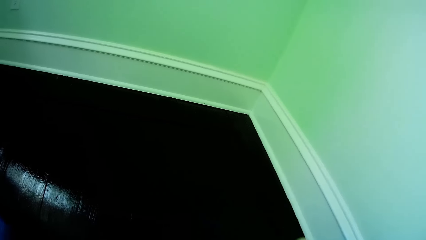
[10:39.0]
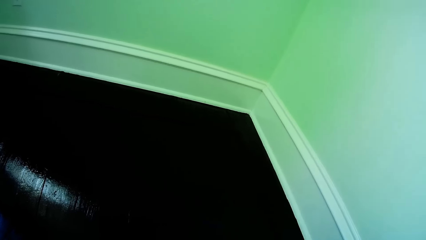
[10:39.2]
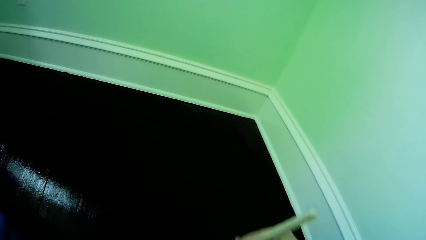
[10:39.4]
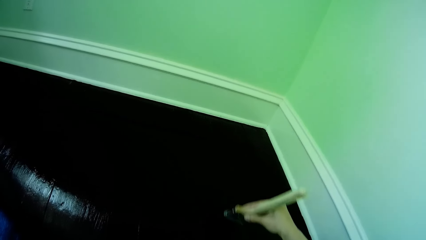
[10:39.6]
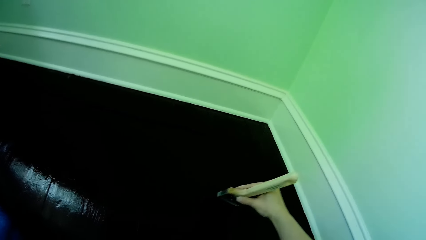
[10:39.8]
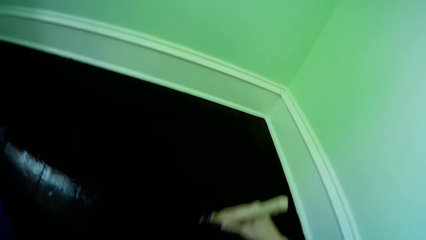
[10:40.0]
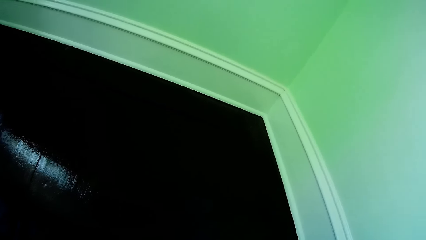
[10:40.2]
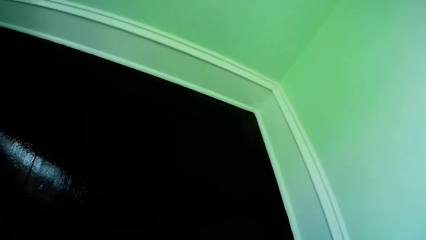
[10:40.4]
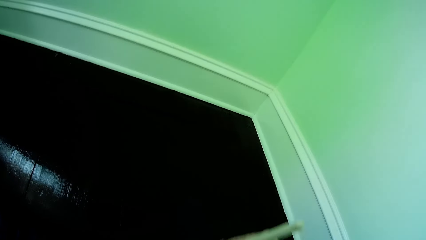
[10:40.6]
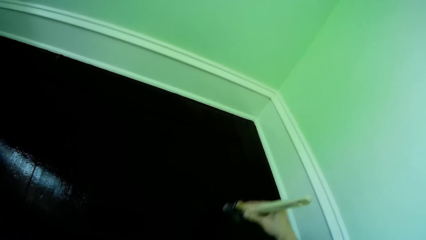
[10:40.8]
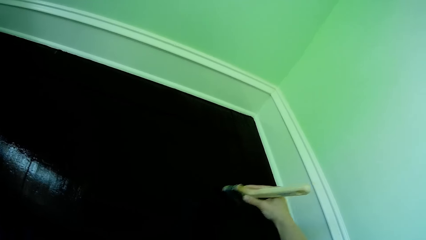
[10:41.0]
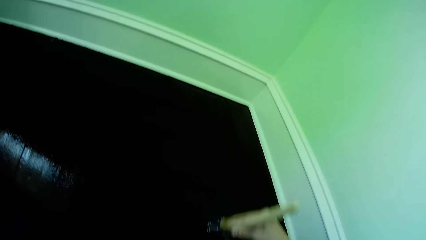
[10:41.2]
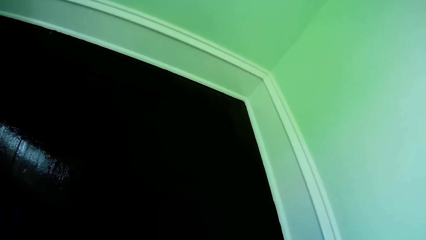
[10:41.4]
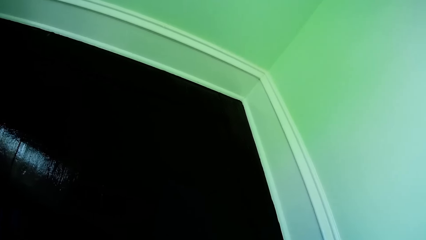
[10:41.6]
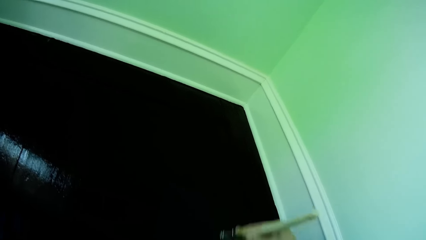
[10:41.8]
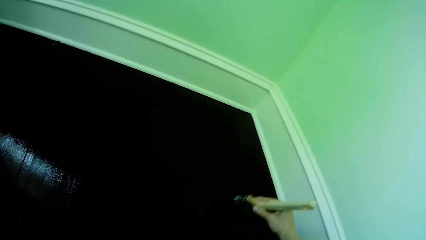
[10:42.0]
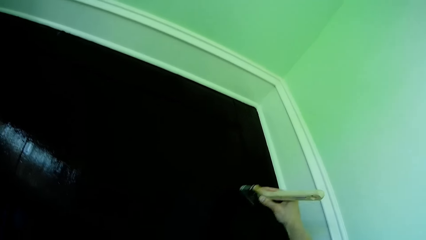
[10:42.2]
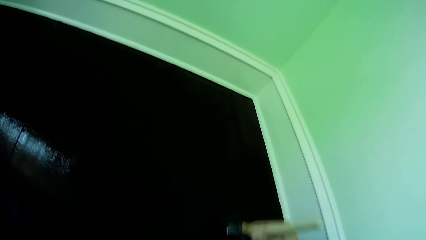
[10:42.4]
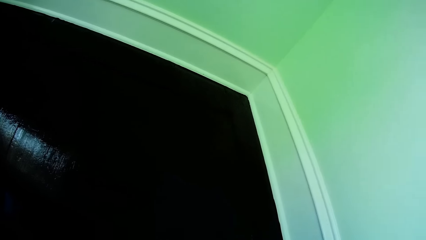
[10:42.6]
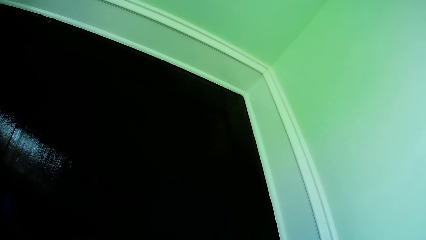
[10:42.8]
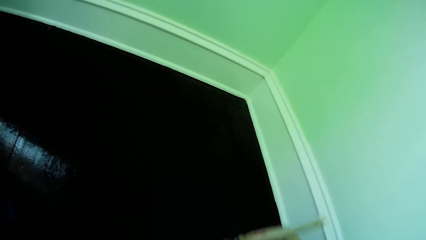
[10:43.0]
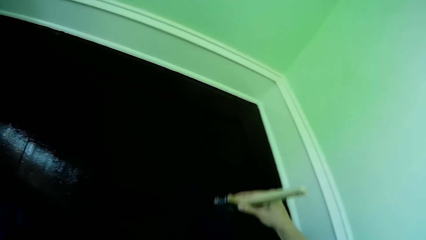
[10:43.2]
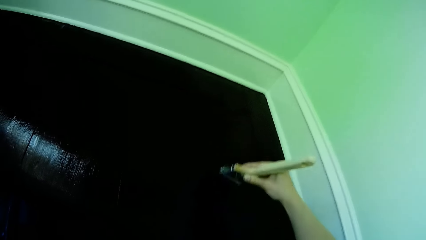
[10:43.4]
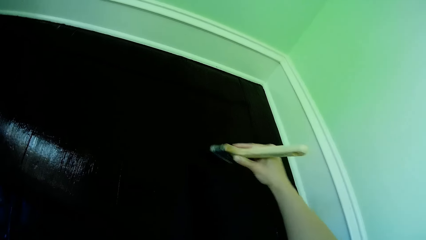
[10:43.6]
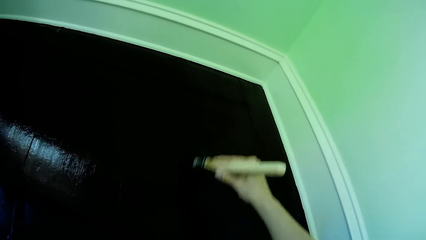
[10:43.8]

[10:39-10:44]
The camera wearer paints the floor with the paint brush on his right hand.

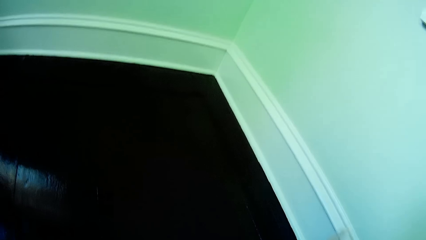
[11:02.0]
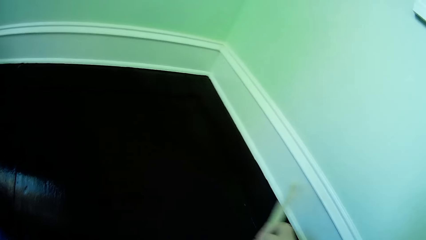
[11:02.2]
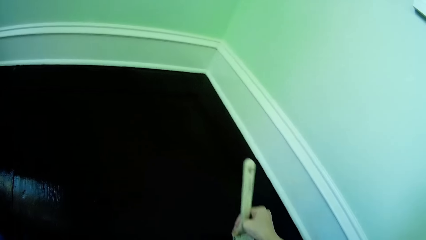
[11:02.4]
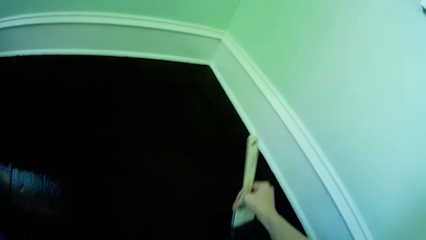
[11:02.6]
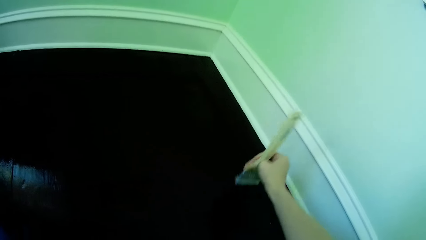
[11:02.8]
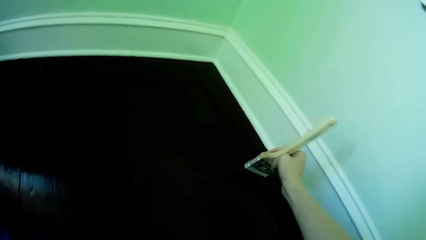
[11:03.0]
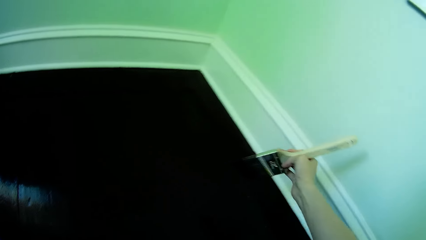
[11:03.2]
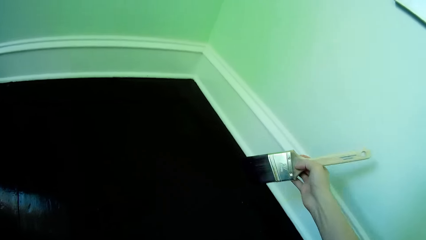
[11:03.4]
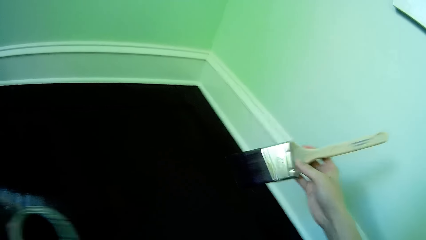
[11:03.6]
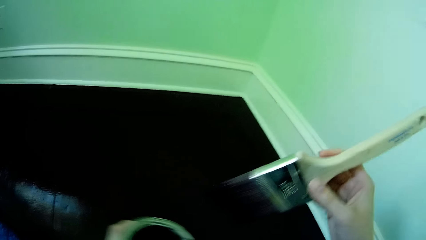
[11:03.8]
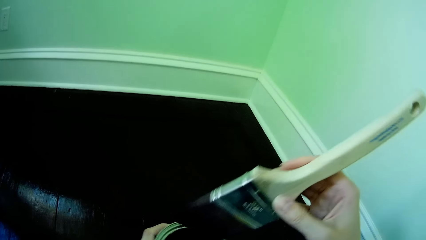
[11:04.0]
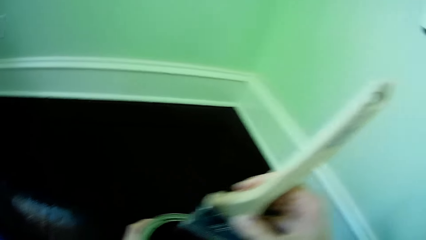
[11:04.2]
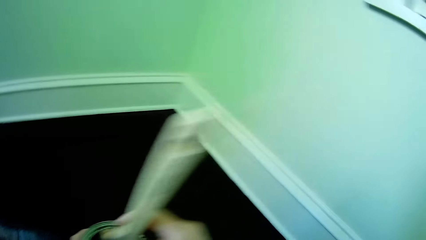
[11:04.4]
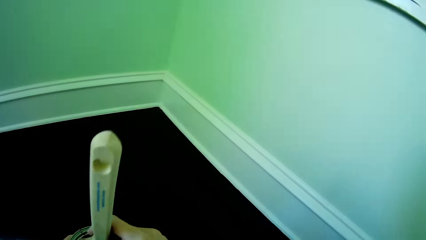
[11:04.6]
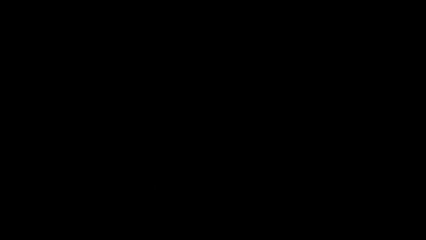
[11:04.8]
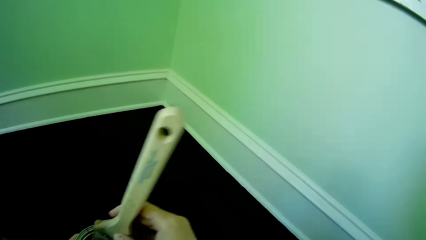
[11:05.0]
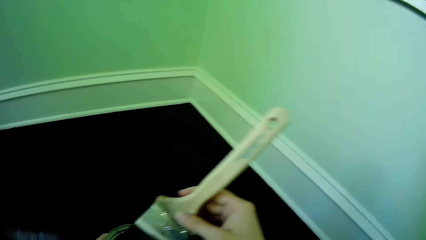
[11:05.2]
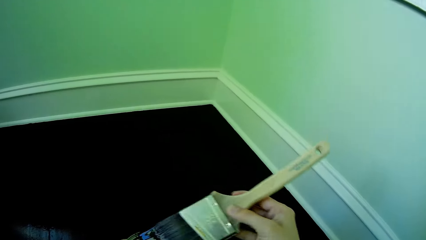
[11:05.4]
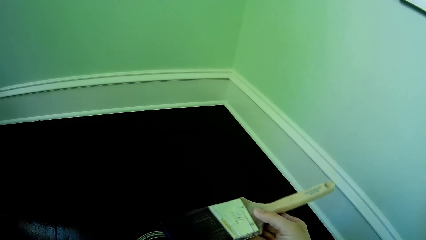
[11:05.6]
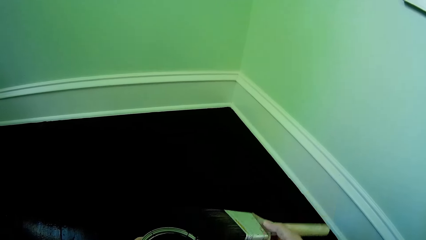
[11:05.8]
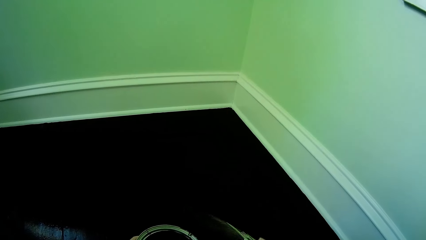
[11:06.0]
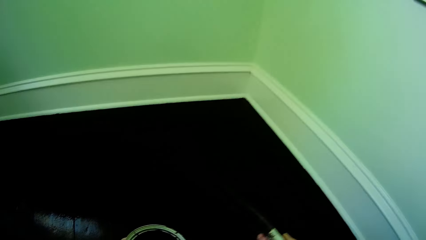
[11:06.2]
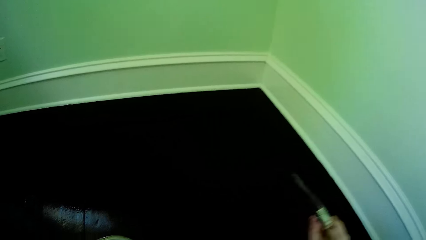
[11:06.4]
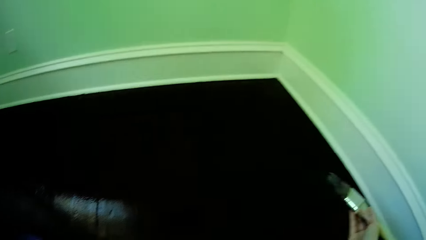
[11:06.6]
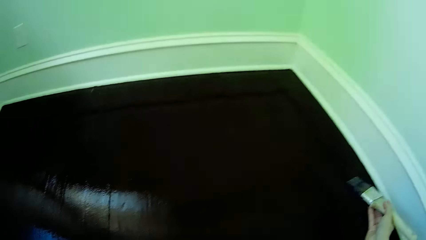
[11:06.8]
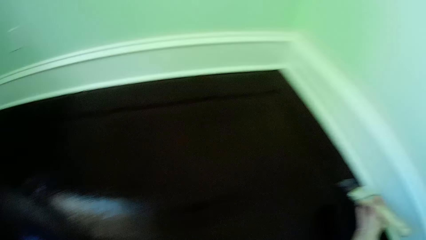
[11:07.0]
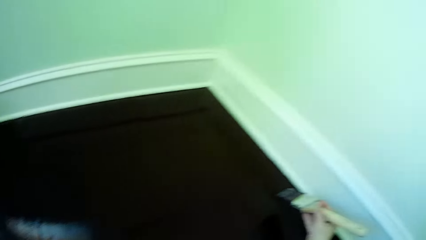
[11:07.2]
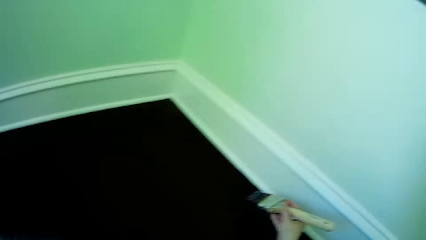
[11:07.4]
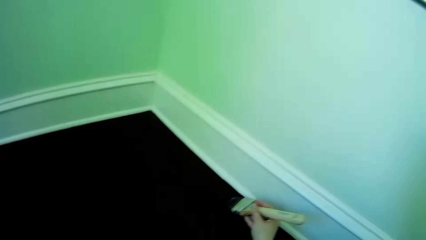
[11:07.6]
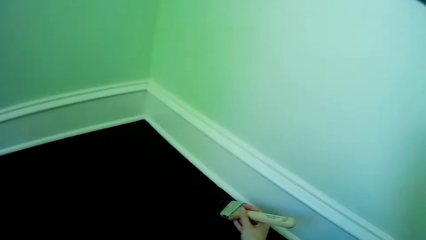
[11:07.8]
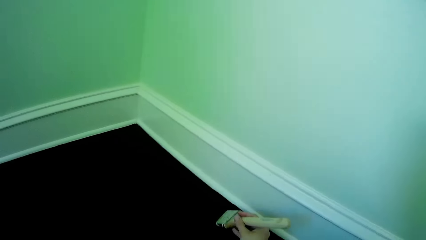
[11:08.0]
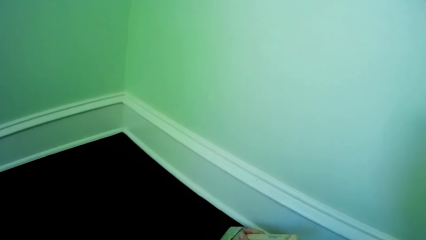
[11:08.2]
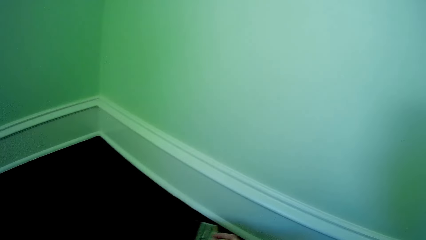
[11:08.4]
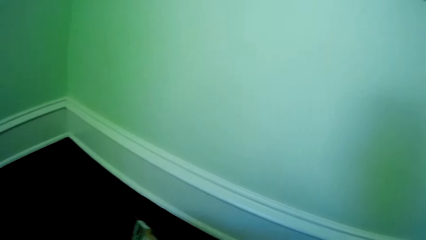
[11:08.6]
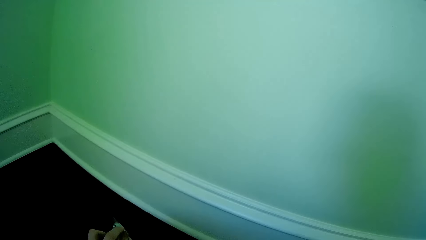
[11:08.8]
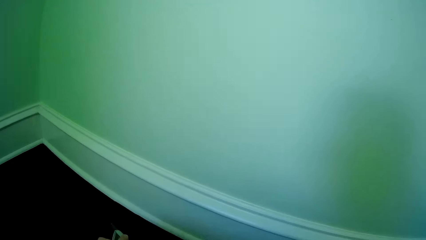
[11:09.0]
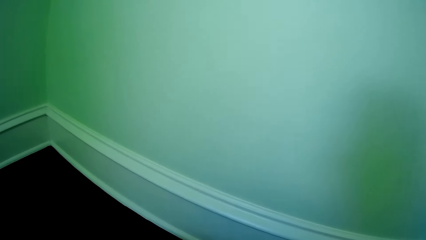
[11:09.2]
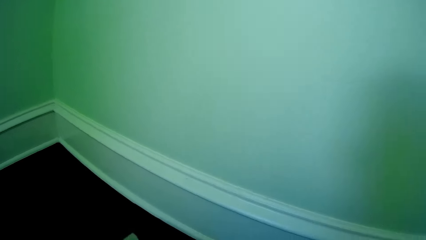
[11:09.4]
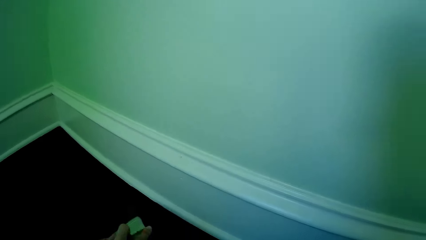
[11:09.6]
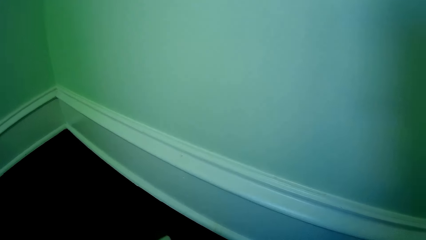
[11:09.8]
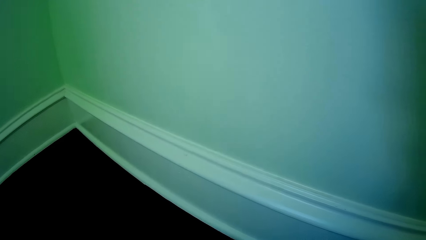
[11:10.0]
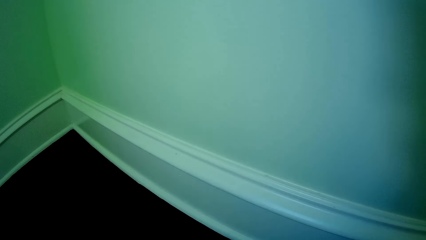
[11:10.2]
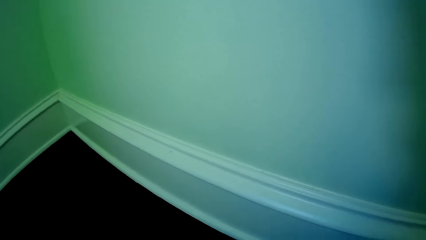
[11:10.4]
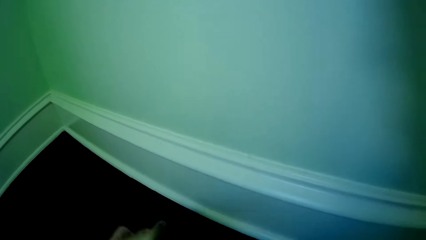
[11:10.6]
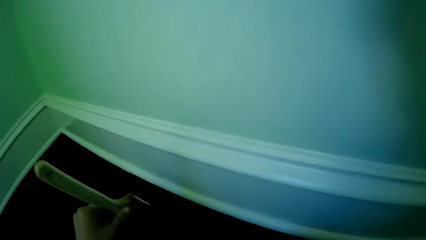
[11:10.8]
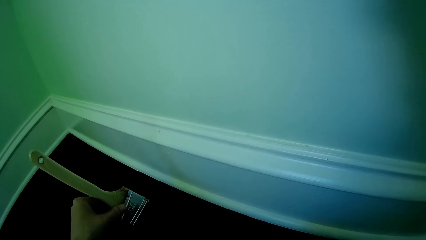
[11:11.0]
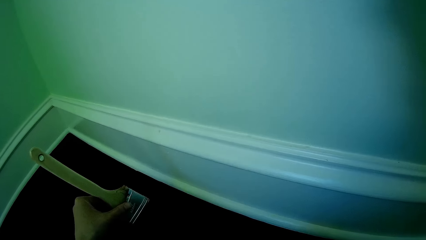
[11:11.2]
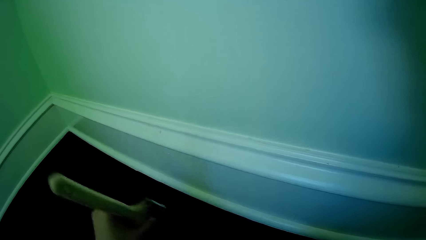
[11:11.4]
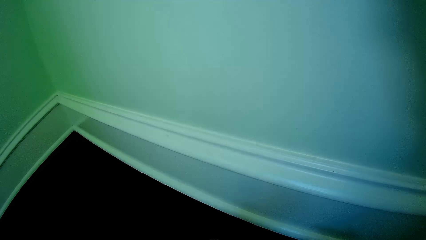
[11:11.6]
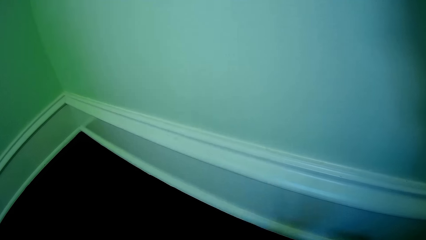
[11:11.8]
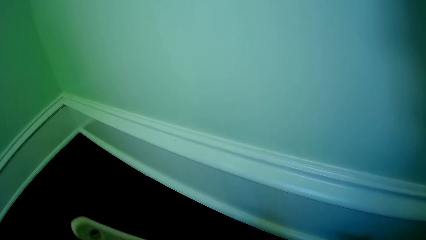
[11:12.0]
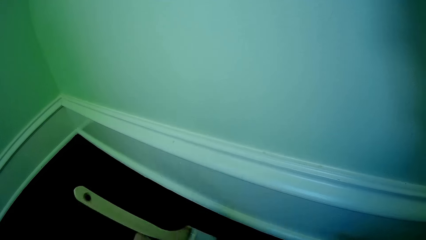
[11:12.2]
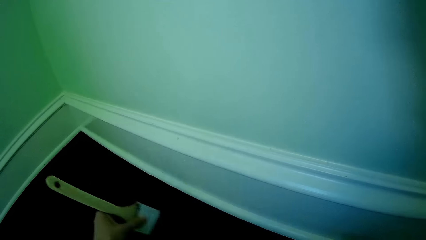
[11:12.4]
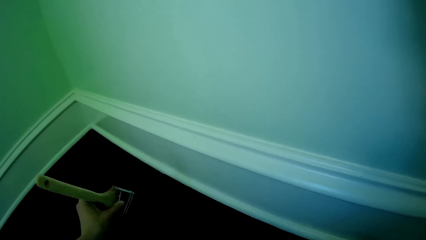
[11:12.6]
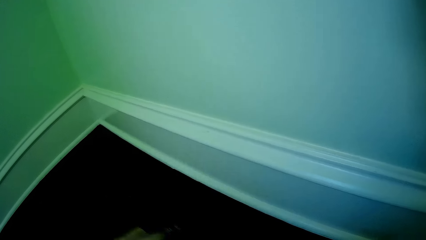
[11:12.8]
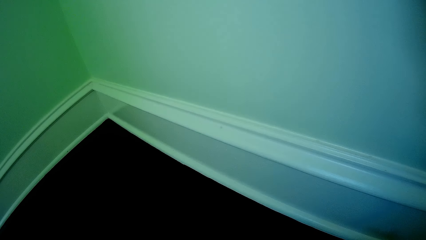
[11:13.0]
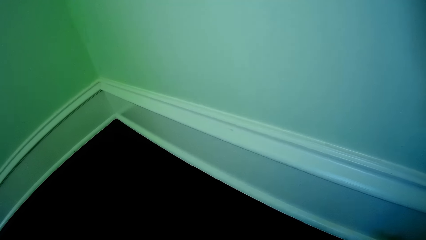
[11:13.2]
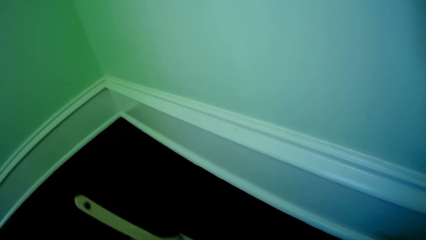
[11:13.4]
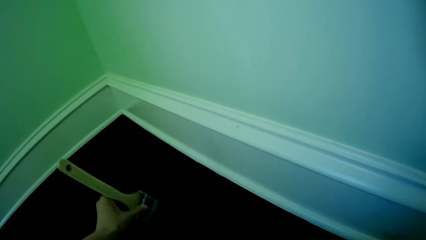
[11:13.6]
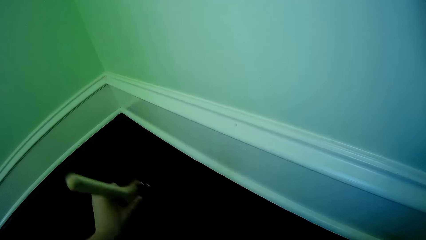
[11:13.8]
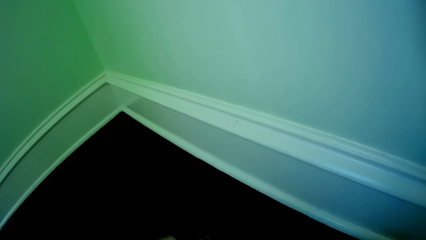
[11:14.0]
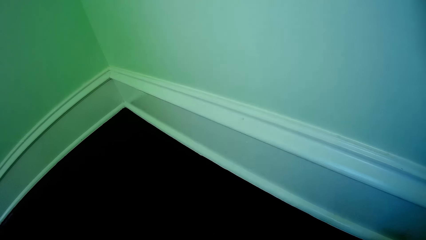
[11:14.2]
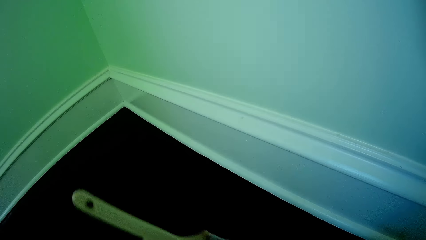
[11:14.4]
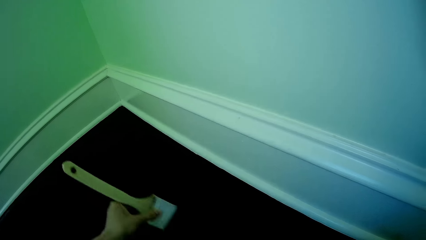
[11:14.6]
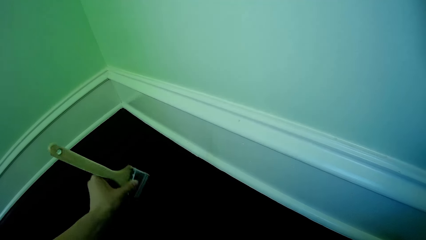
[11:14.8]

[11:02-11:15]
The camera wearer dips the paint brush in the paint container with his right hand. He paints the floor with the paint brush on his left hand.
